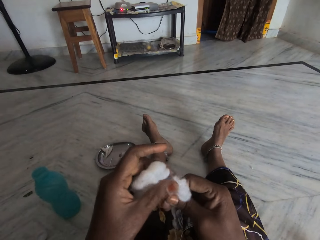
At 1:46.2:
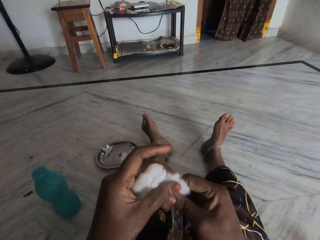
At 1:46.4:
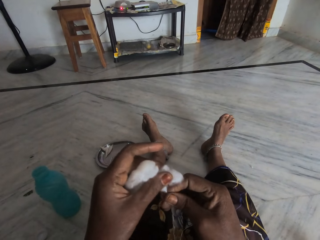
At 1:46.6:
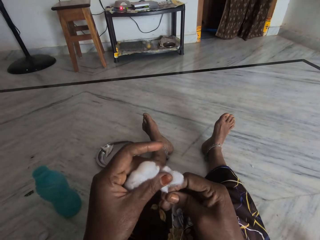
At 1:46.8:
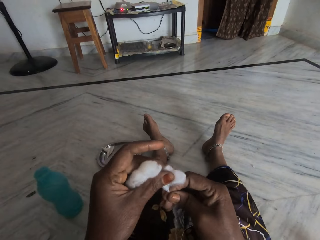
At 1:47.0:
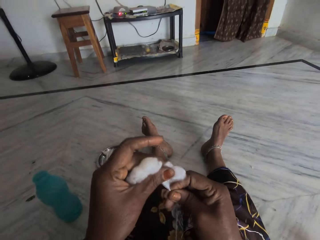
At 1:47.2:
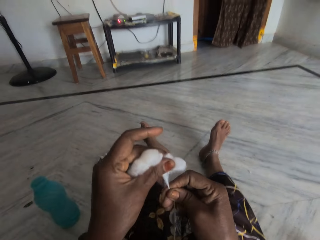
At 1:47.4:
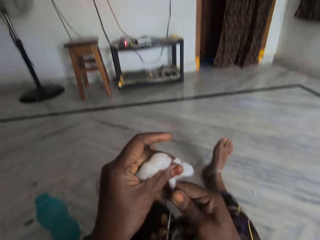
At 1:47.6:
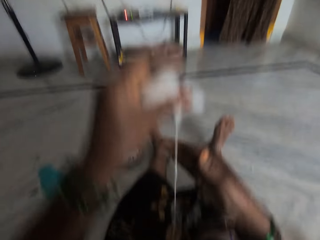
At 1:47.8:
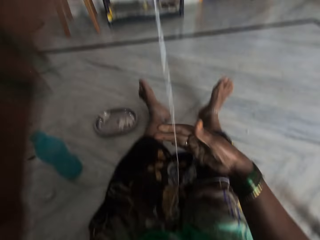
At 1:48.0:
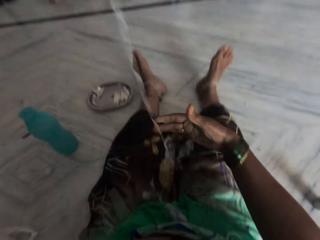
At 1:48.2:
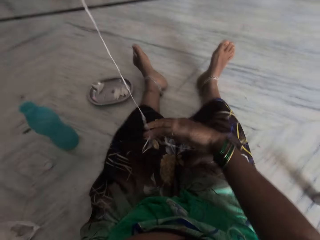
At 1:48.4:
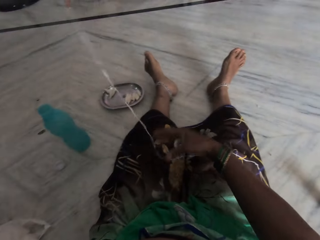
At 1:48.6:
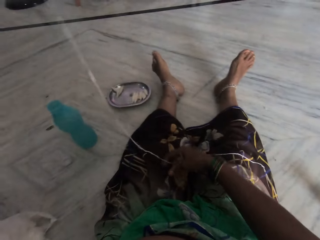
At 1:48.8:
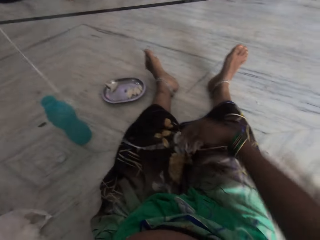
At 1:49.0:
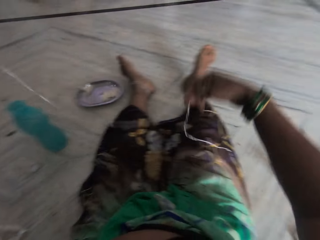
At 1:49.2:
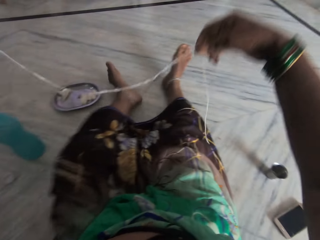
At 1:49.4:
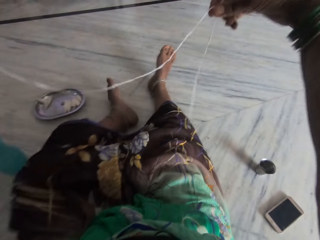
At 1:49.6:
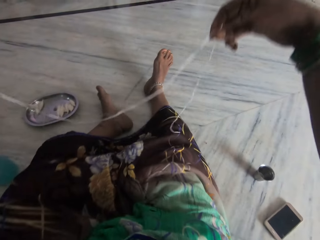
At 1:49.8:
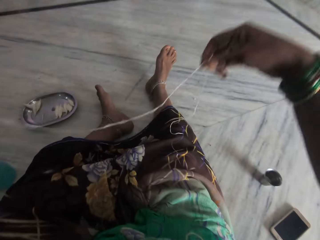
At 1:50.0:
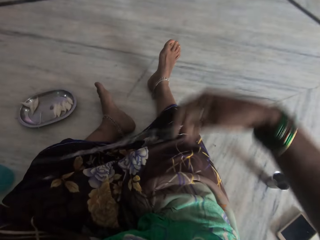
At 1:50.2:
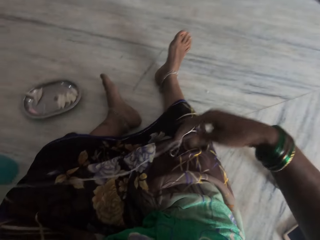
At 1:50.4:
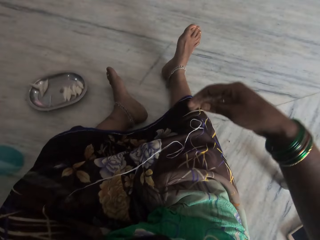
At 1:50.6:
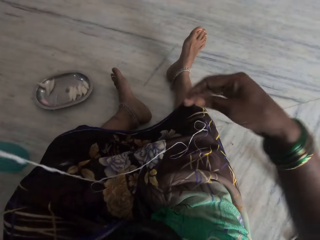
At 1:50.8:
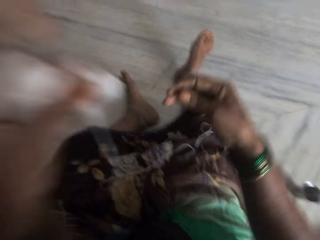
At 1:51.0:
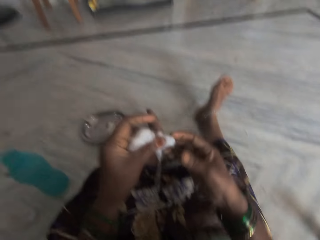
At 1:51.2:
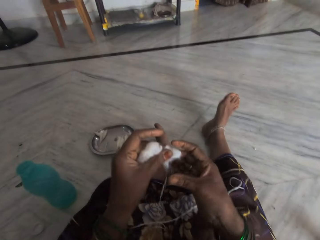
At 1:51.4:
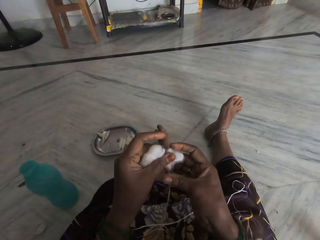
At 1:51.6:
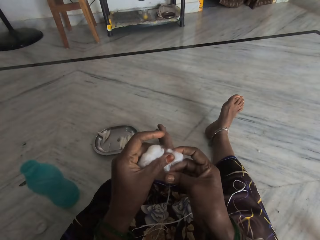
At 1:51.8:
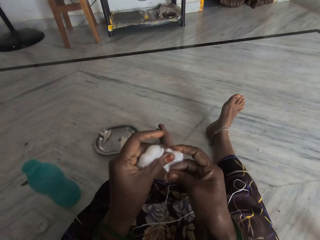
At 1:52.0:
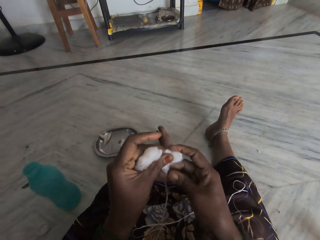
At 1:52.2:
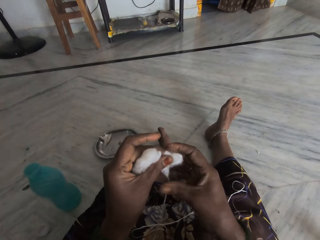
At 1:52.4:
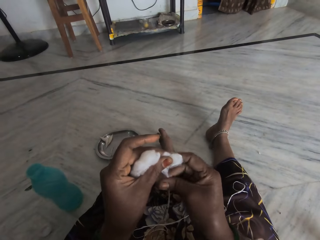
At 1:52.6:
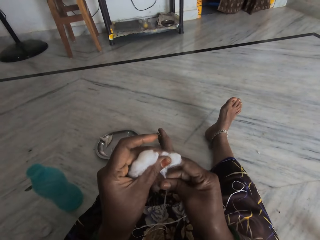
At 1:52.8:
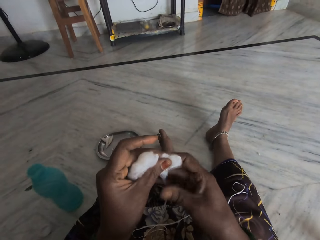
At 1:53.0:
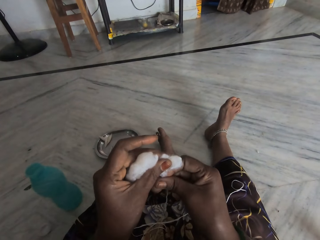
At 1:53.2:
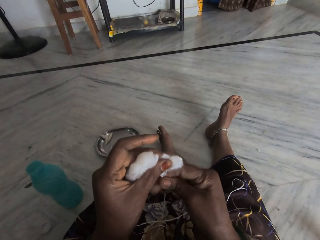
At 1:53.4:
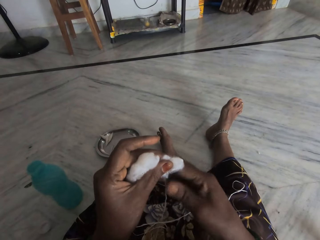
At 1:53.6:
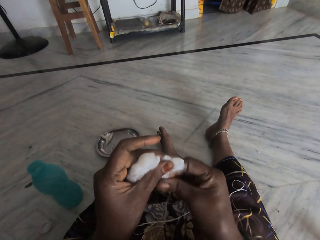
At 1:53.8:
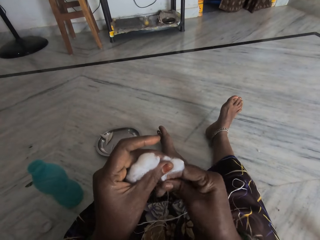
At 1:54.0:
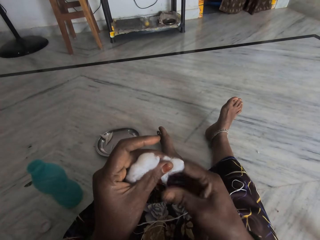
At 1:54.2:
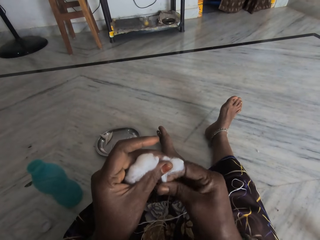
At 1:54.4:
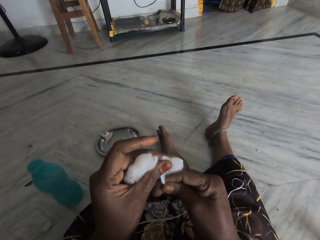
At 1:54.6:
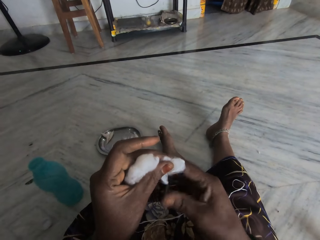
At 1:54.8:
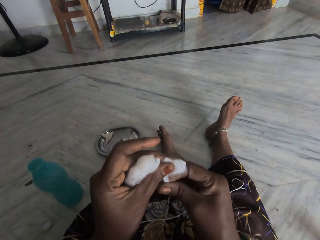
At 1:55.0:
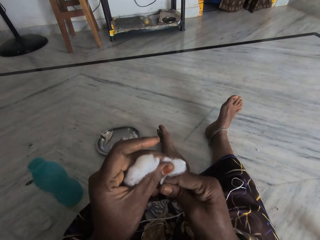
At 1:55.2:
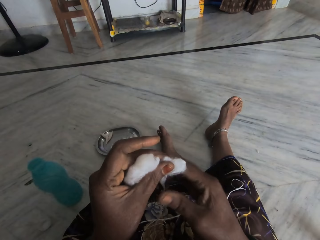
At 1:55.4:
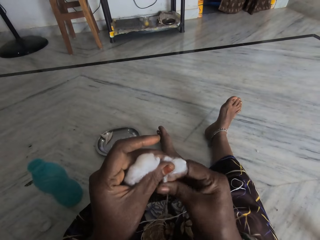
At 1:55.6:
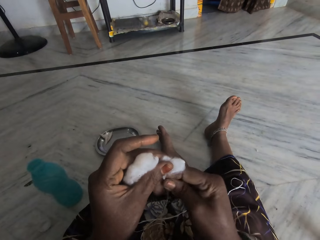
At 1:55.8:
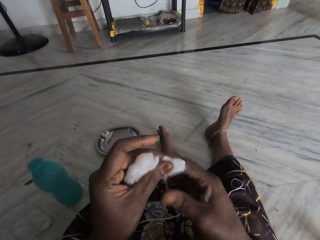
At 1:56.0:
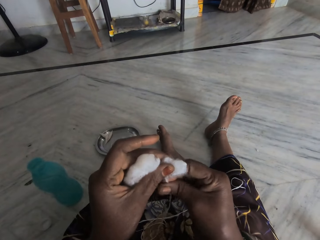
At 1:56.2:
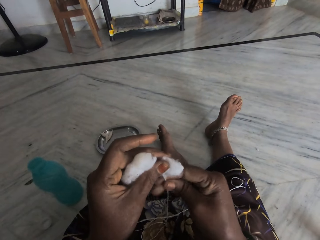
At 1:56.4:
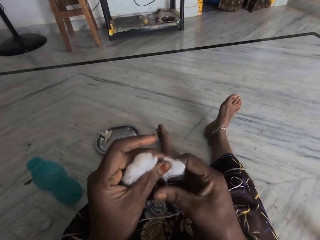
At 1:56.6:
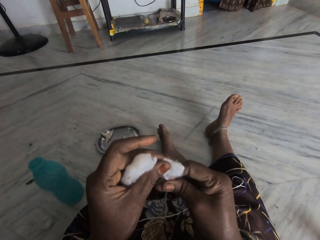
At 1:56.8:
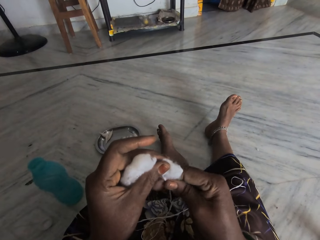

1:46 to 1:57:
The camera wearer looks at the cotton wool. She raises the cotton thread. She places the cotton thread on her lap. She twists the cotton between her fingers into thread.

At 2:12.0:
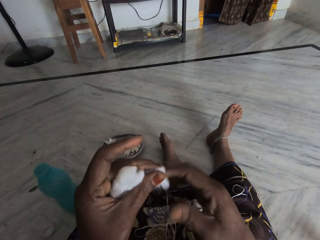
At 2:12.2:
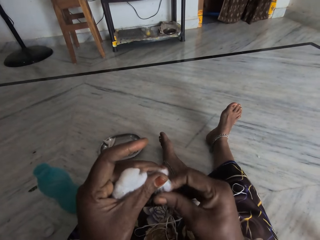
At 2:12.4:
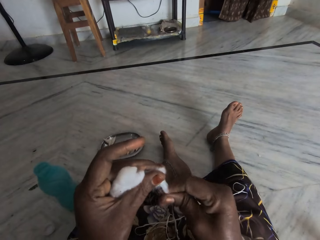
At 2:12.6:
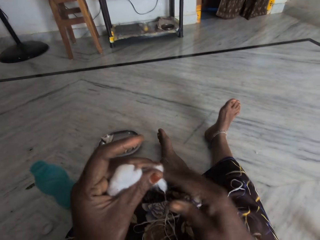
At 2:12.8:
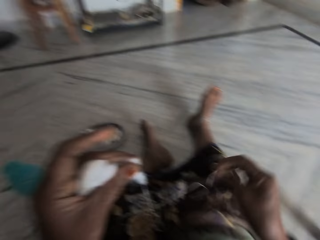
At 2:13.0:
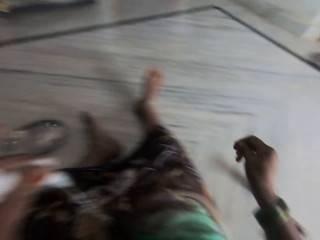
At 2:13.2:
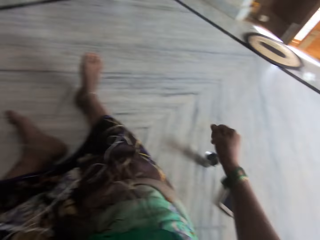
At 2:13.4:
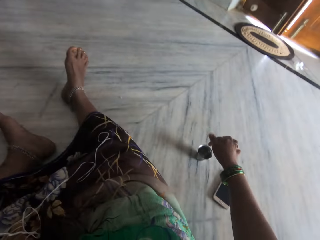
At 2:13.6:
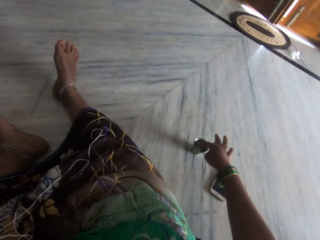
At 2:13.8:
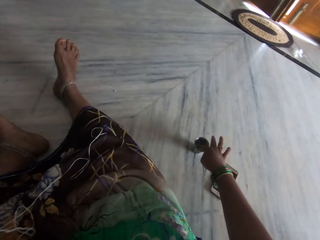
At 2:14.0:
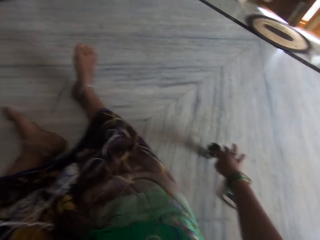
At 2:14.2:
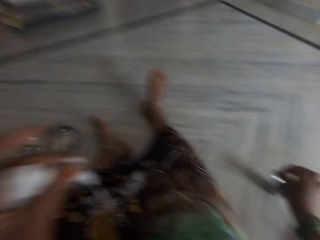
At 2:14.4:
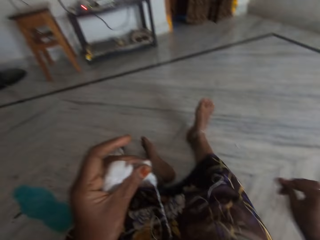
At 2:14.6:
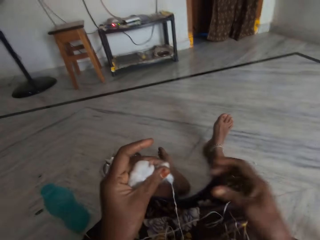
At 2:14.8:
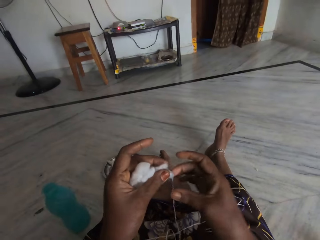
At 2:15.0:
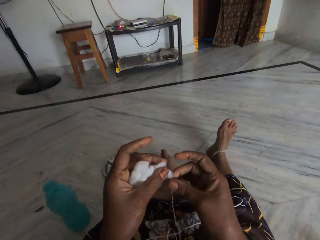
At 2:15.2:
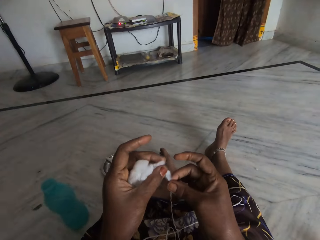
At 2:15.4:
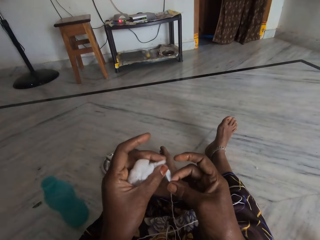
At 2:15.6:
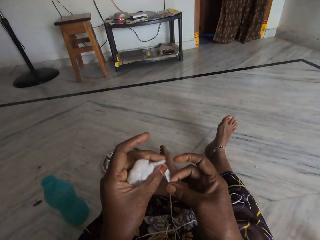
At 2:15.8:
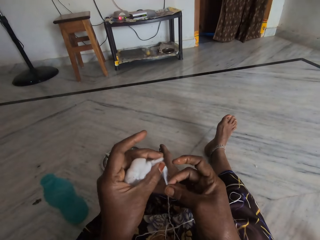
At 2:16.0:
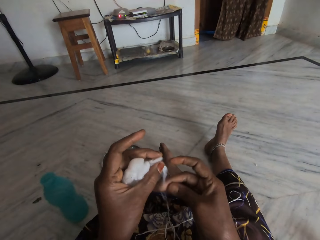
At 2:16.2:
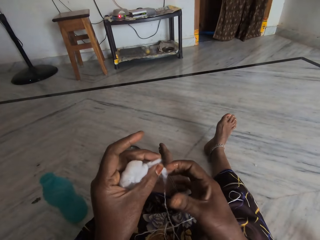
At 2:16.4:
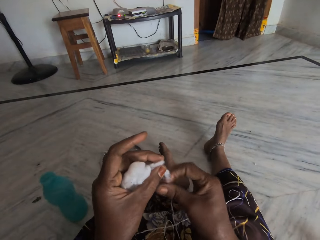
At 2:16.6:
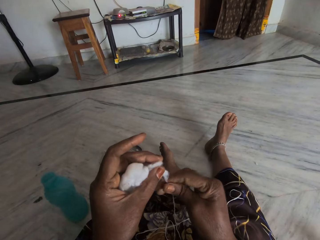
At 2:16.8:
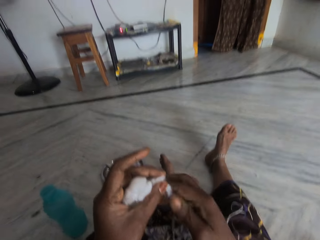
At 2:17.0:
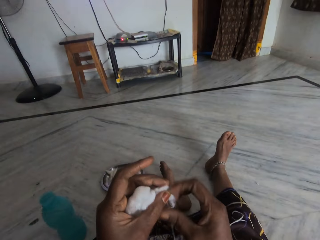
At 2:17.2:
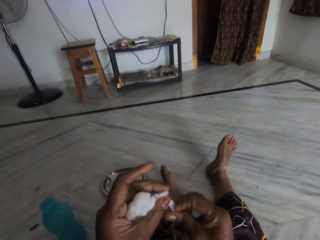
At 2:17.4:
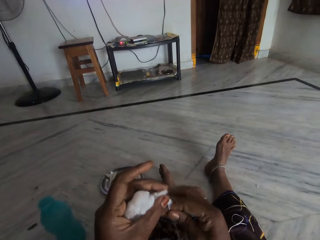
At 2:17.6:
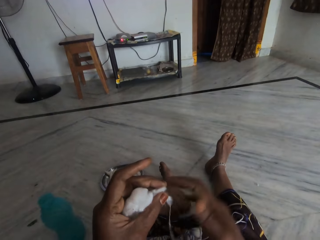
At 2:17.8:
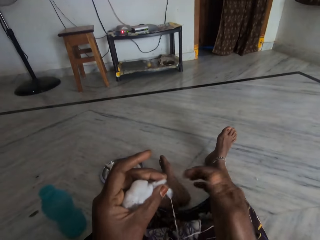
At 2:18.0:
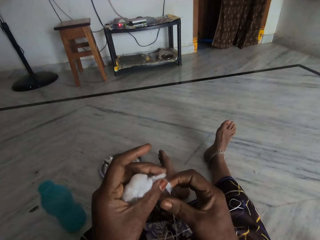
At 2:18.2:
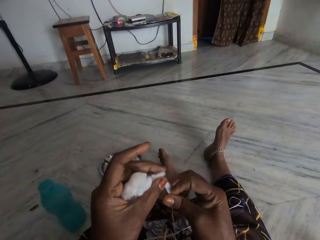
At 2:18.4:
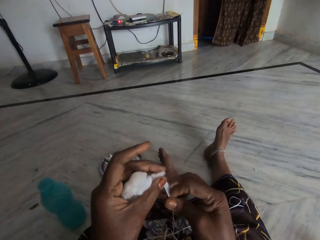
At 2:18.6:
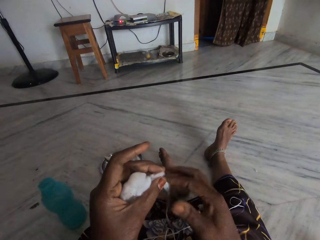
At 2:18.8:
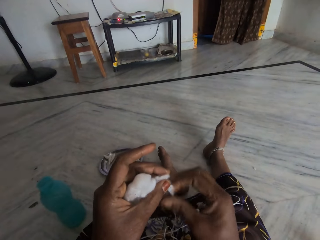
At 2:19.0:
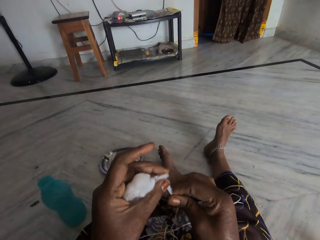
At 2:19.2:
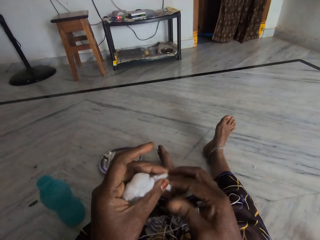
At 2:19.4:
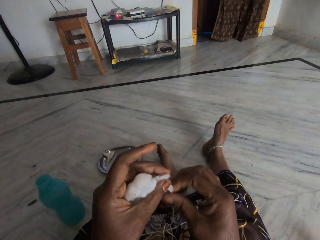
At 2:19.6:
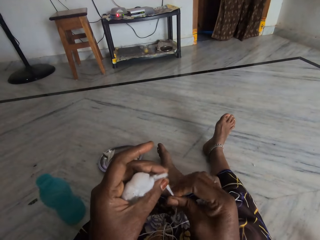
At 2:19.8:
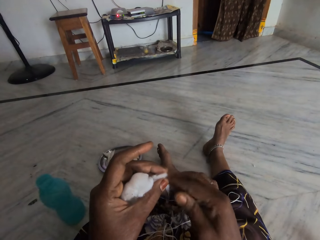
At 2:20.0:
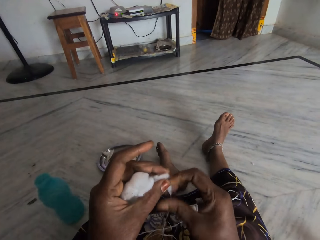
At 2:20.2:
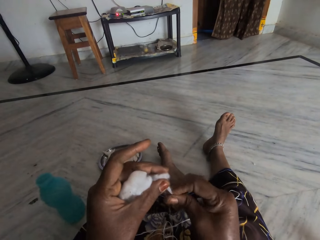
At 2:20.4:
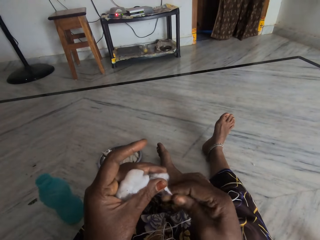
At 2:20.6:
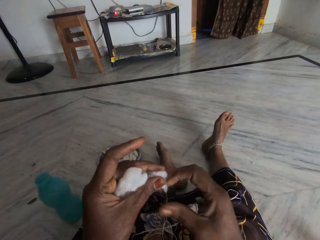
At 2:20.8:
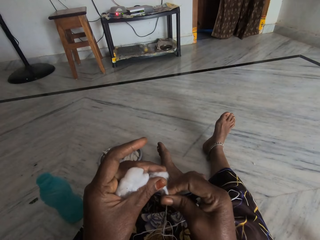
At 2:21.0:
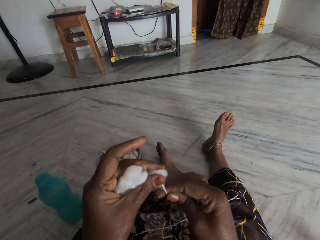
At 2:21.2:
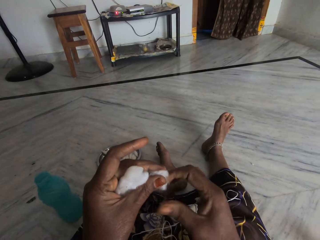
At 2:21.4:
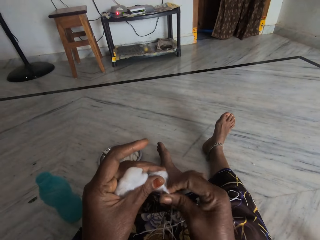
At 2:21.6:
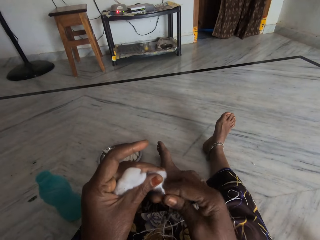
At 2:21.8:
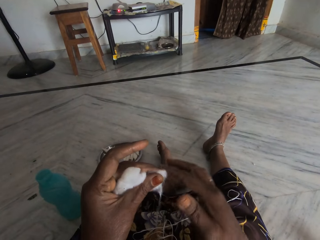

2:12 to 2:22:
The camera wearer dips her finger in the water in the egg cup. She pulls the cotton wool. She twists the cotton between her fingers into thread.
